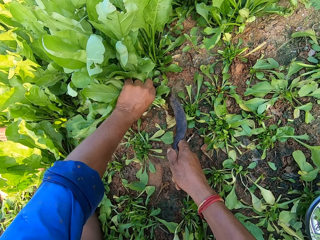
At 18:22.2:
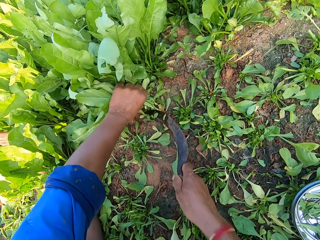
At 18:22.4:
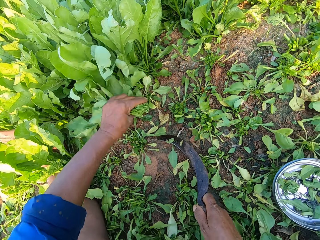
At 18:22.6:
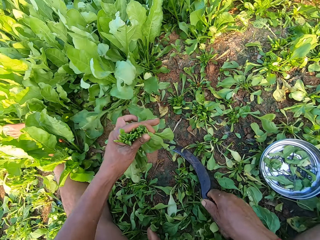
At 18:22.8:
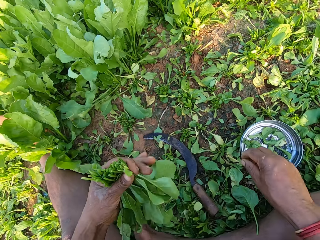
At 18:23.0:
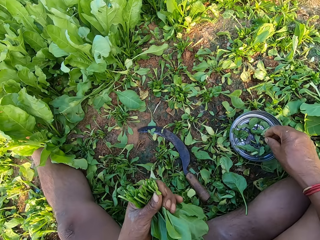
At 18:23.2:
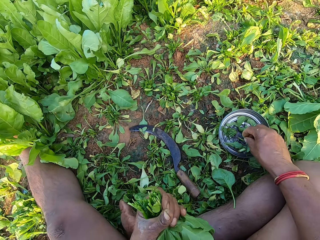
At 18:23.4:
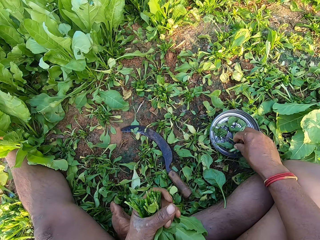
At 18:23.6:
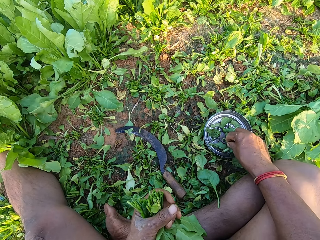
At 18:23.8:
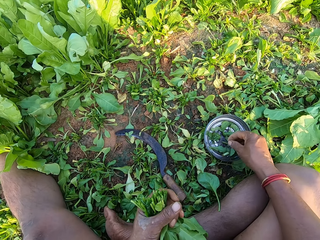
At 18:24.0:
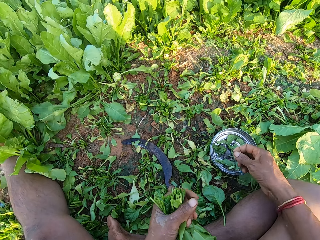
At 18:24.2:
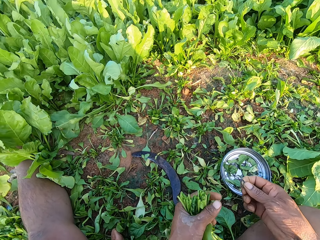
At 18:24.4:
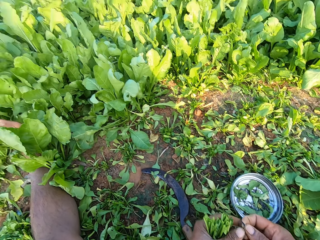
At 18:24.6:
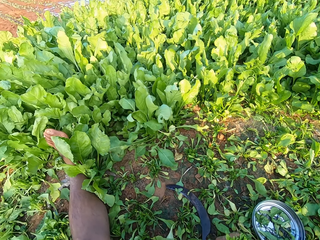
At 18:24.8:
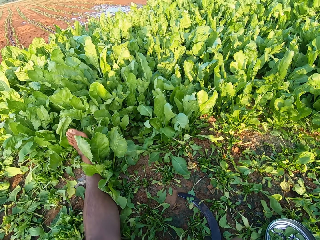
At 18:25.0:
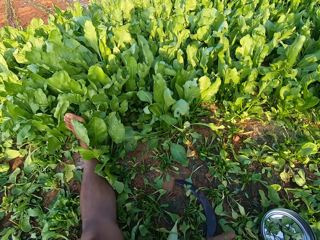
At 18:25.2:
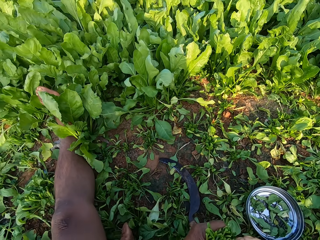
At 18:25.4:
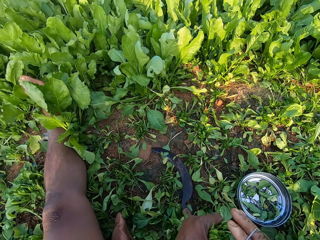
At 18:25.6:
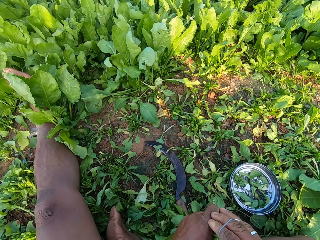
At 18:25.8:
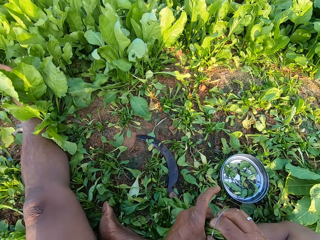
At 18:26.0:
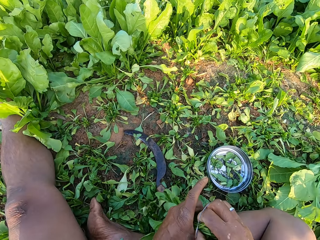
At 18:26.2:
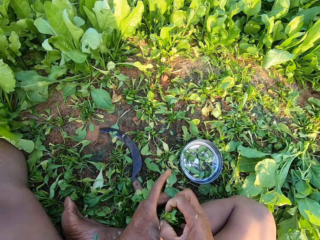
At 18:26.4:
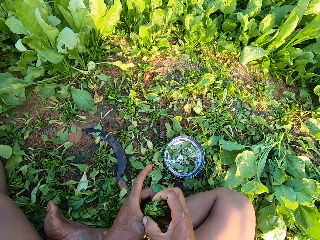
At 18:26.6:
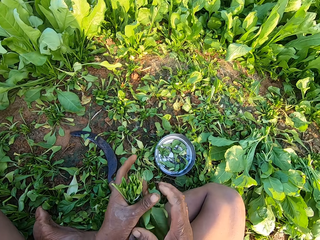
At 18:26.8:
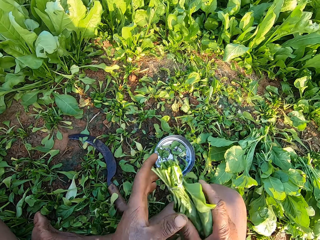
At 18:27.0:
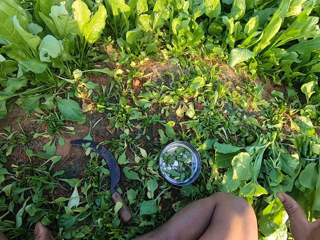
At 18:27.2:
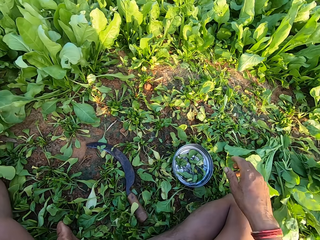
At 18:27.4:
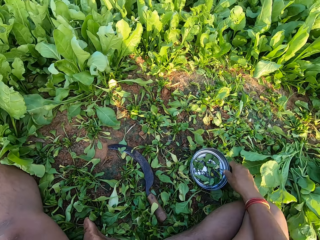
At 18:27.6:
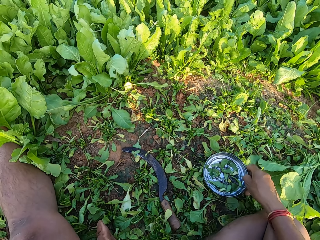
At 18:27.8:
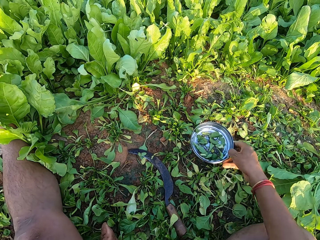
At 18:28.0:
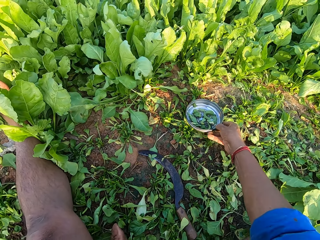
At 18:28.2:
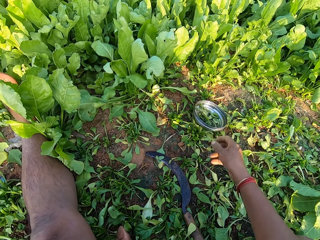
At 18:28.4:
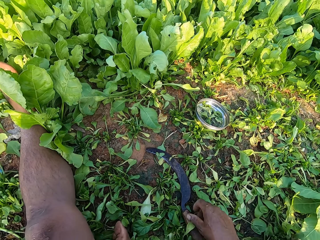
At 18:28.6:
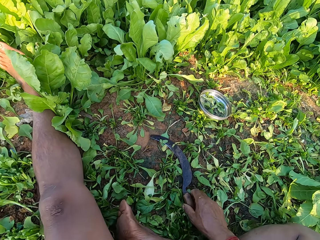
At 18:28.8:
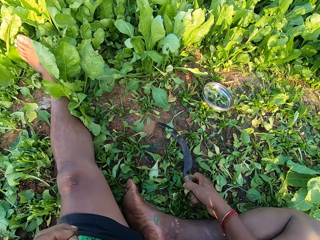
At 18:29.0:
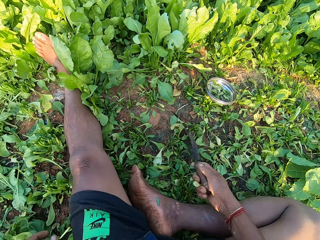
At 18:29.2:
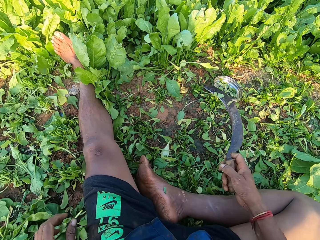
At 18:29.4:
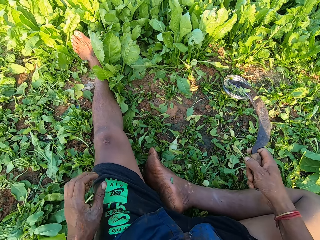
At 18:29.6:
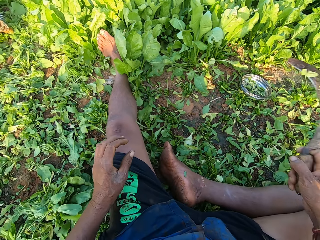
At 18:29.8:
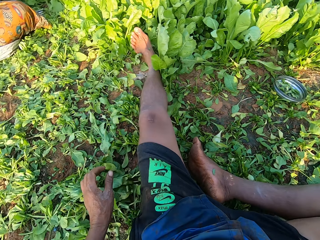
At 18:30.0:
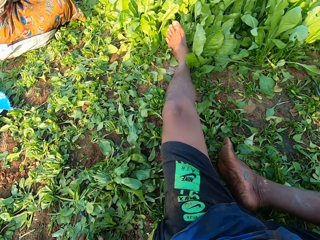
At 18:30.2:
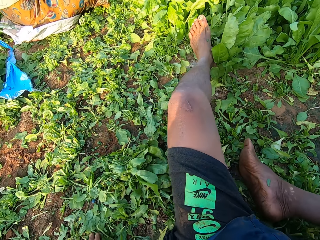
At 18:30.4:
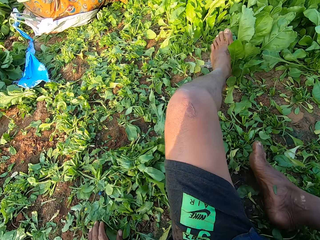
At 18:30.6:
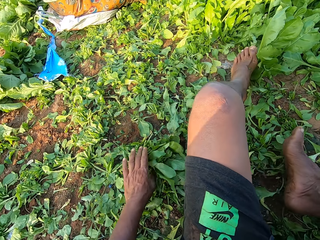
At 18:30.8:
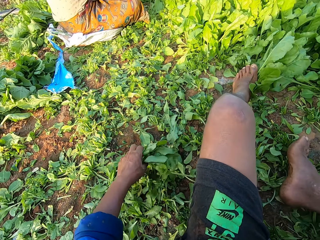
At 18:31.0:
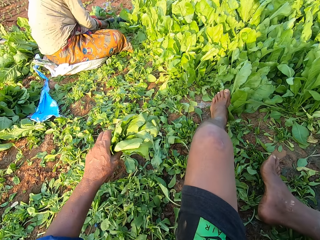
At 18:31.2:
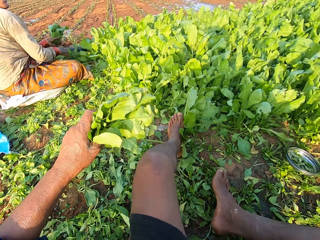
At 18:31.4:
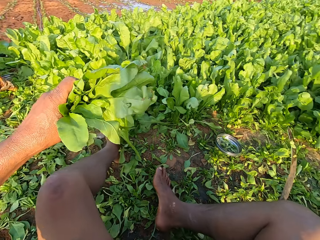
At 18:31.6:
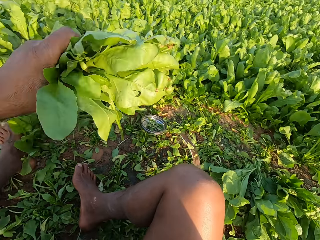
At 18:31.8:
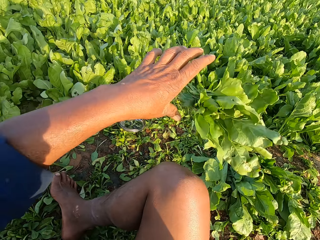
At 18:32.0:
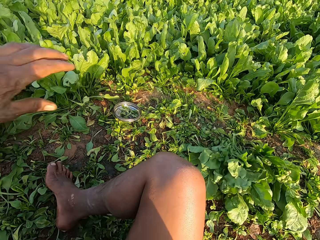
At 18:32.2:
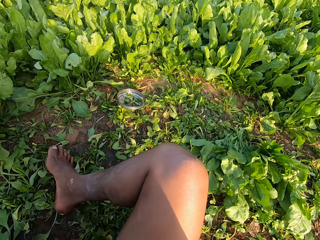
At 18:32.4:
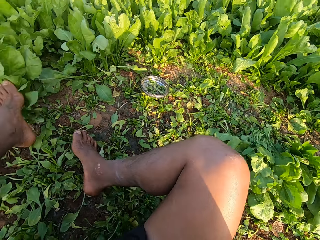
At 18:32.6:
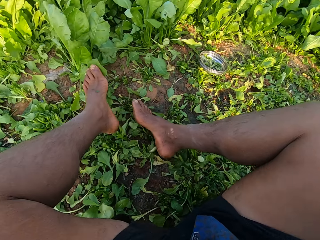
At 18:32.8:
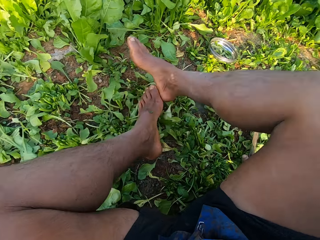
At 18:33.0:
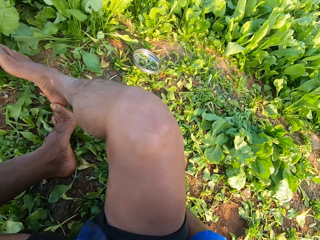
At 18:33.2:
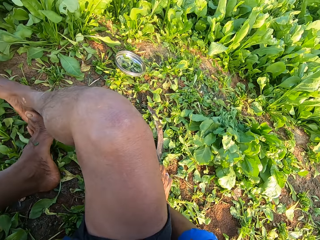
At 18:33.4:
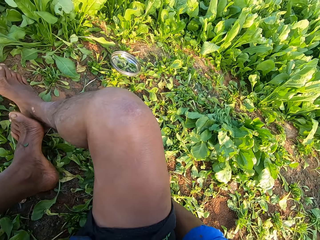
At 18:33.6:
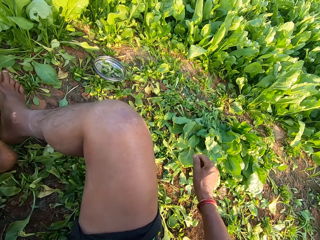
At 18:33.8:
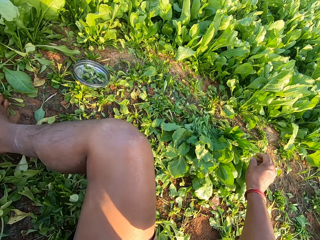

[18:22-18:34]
The camera wearer cuts spinaches on the ground with the hand sickle in her right hand. She drops the hand sickle on the ground with her right hand. She picks up a rubber band from the plate on the ground with her right hand. She stretches the rubber band in her right hand with her left hand. She ties the spinaches in her left hand with the rubber band in her right hand. She drops the spinaches on the ground with her right hand. She moves the metal plate on the ground with her right hand. She picks up the hand sickle from the ground with her right hand. She looks around. She picks the spinaches from the ground with her left hand. She drops the spinaches on the ground with her left hand. She moves a little.

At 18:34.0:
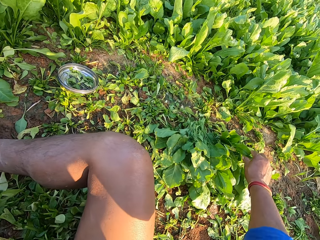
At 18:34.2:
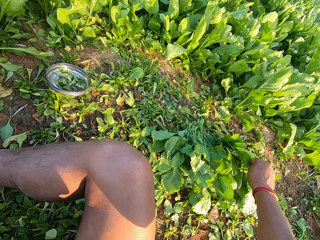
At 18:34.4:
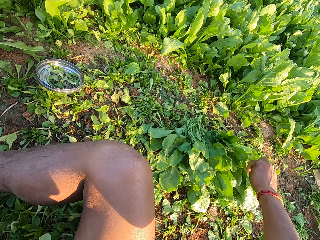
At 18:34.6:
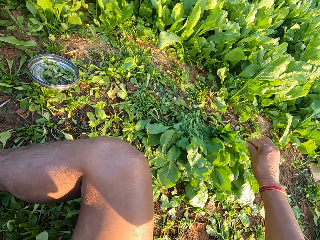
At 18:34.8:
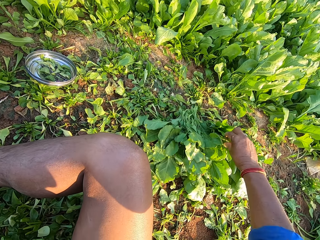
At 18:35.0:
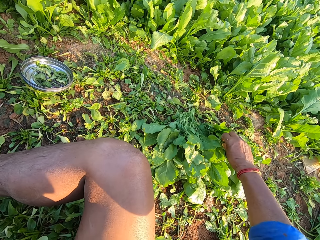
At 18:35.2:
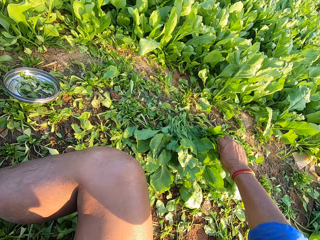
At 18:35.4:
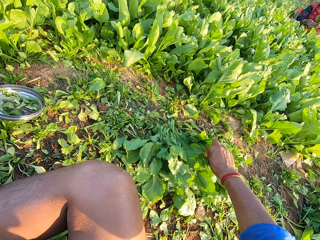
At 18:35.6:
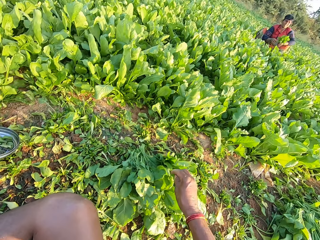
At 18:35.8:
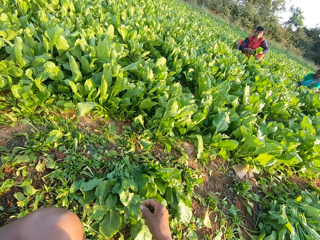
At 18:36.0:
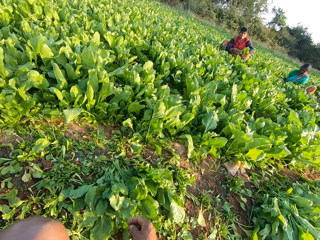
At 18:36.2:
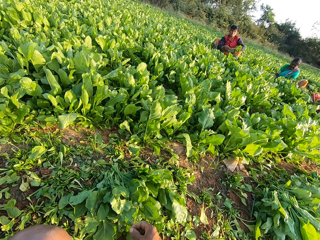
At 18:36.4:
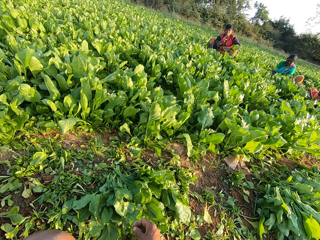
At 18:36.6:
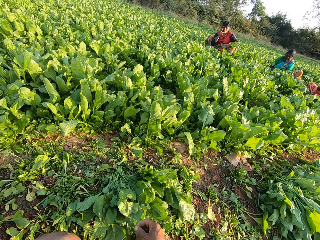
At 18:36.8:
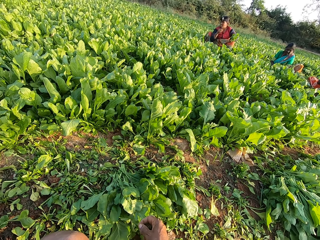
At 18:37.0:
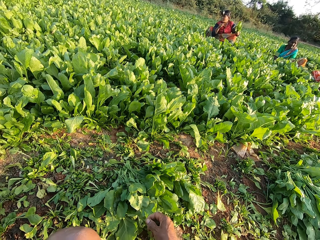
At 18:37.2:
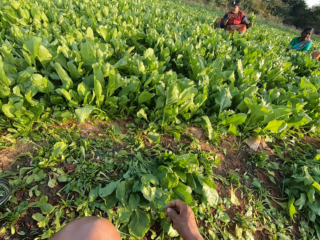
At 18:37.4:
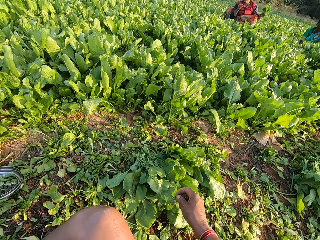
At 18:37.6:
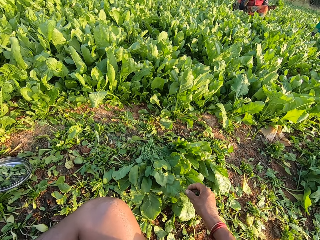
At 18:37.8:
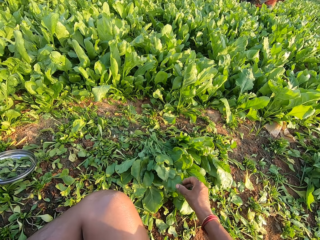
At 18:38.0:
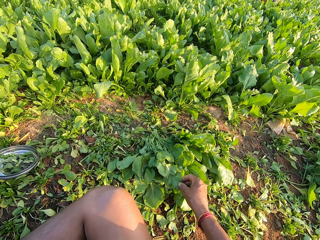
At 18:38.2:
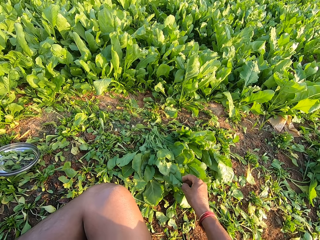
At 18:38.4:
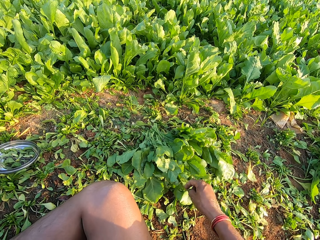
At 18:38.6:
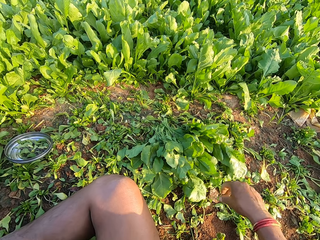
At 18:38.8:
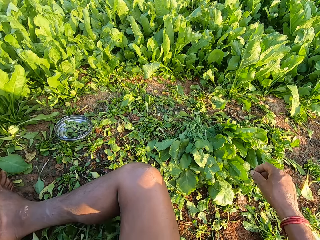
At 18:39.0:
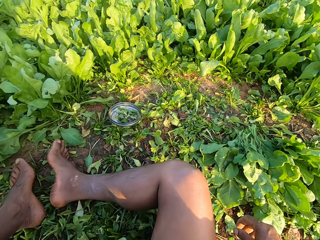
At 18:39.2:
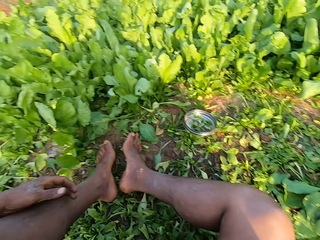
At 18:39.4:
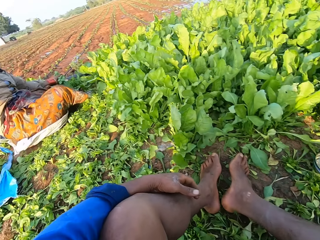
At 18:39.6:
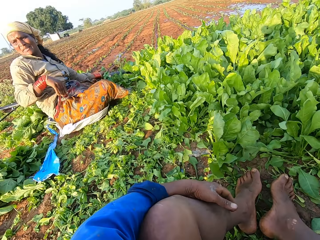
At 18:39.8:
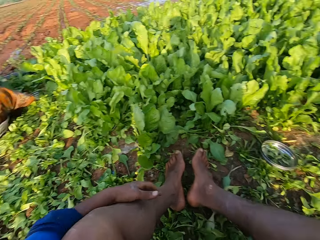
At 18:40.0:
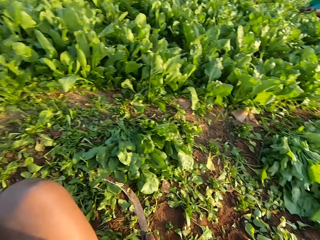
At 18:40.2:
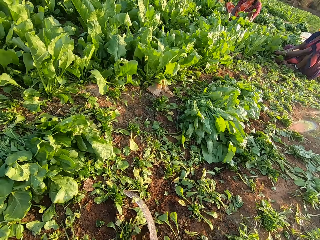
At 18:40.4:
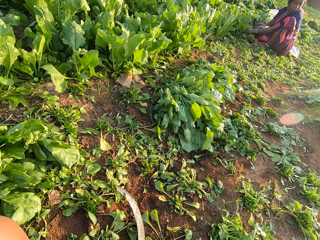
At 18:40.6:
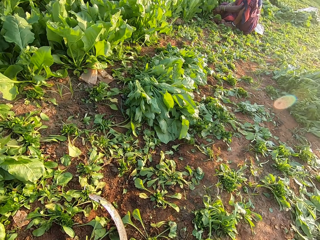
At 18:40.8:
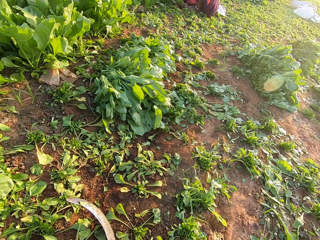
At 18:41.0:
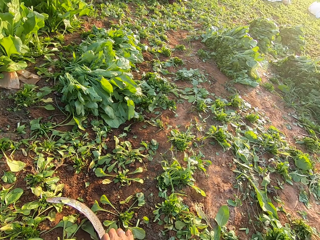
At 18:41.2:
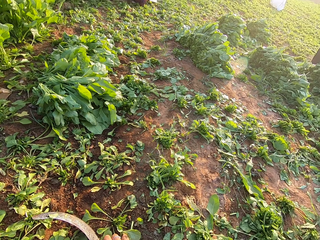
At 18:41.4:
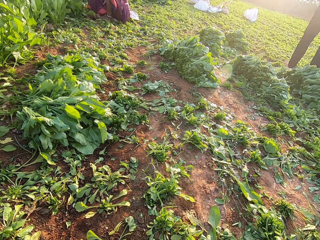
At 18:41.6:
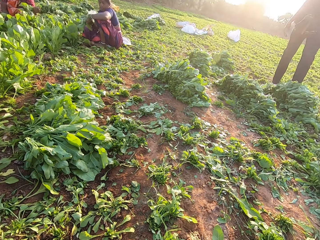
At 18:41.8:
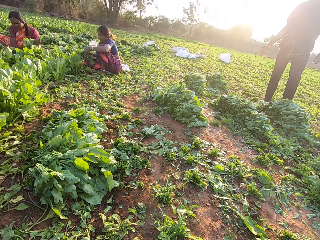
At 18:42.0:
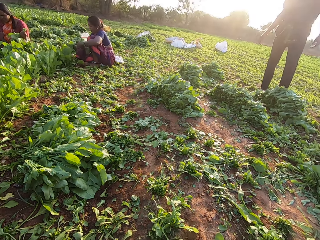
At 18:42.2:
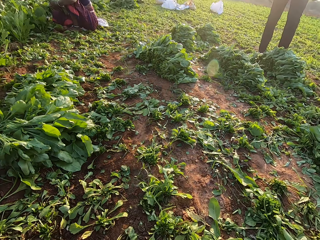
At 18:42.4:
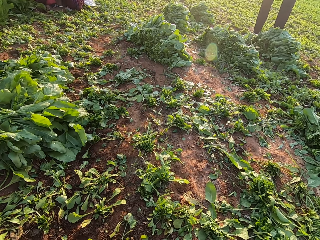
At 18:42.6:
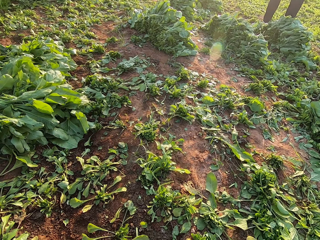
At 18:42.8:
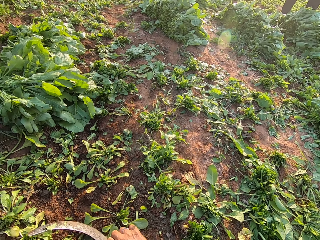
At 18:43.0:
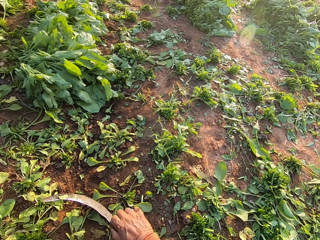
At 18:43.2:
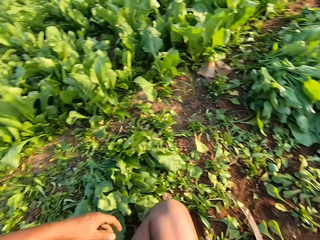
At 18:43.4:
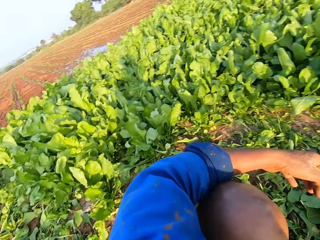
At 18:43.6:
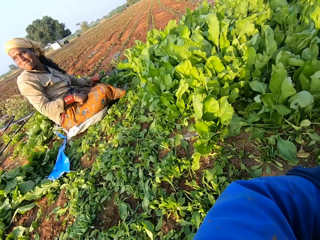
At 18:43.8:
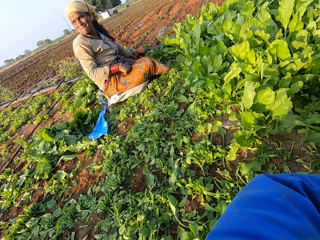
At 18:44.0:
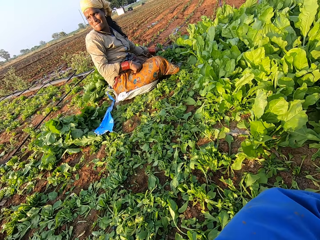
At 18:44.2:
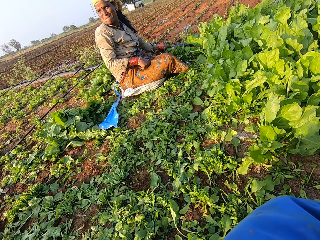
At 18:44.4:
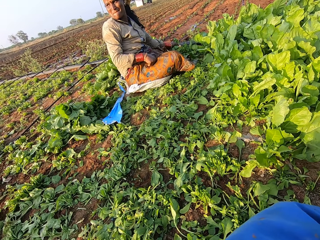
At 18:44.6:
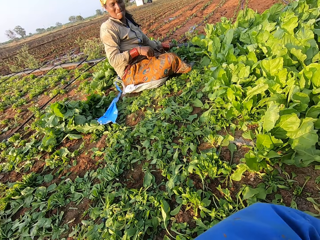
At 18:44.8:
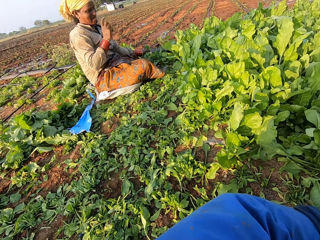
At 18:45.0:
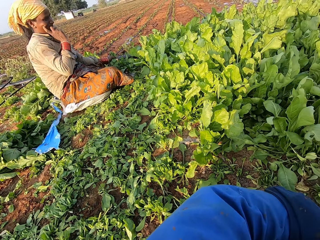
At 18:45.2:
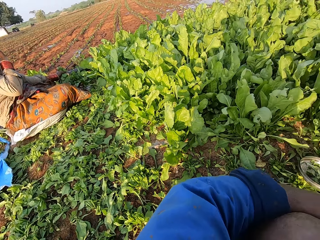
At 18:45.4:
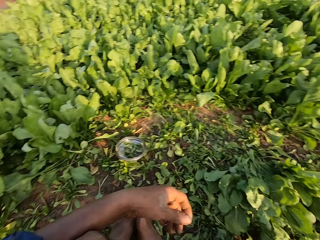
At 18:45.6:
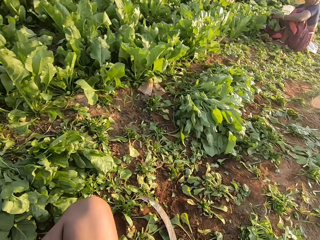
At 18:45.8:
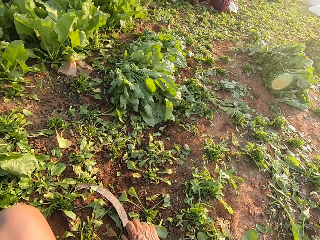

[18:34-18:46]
The camera wearer pulls dried leaves from the spinaches on the ground with her right hand. She converses with a woman and a man. She pulls a dried leaf from the spinaches on the ground with her right hand. She talks. She drops the leaf in her right hand on the ground. She looks around. She supports herself with her right hand. She talks. She looks at the woman.
